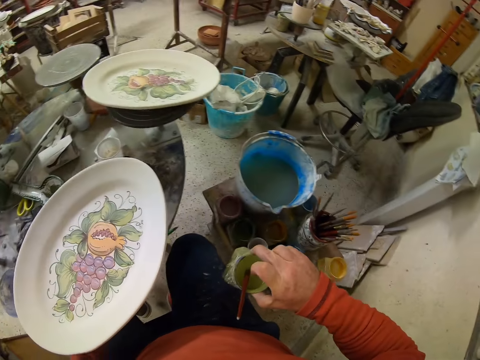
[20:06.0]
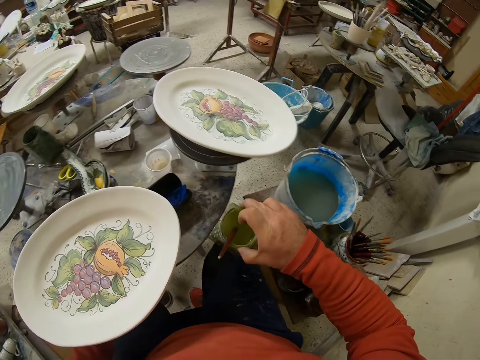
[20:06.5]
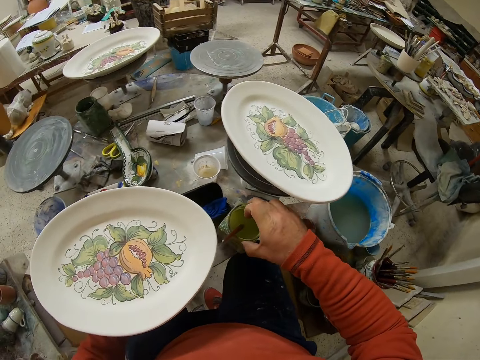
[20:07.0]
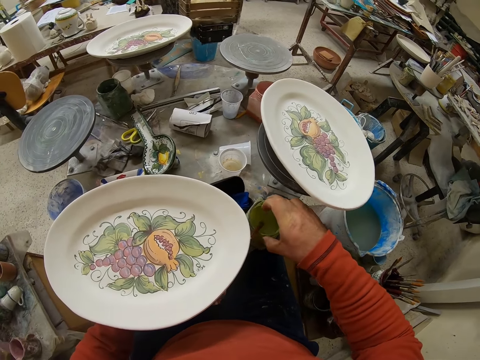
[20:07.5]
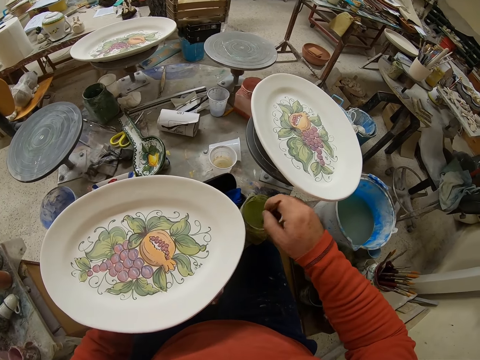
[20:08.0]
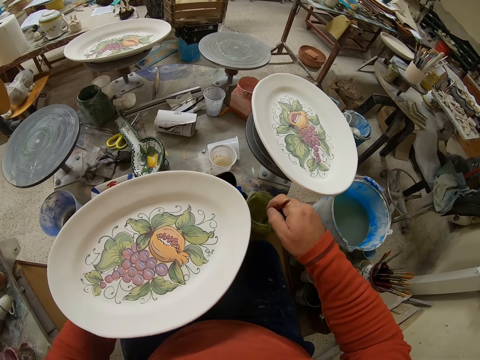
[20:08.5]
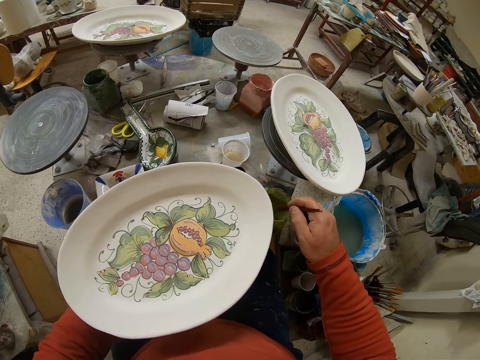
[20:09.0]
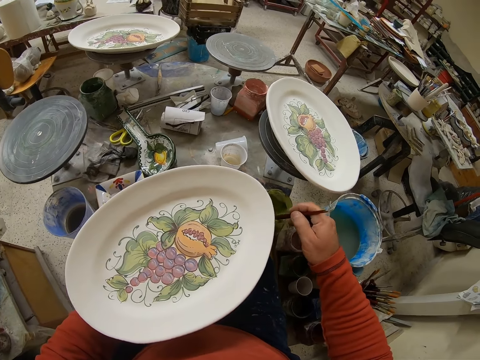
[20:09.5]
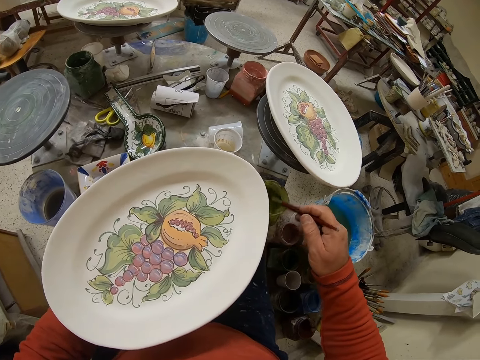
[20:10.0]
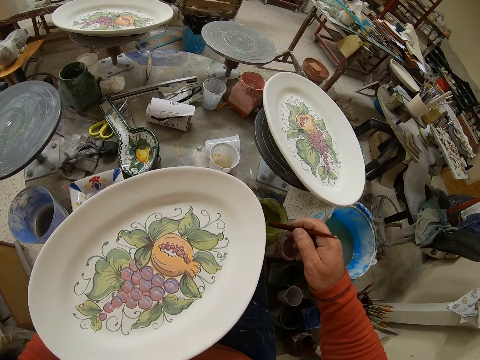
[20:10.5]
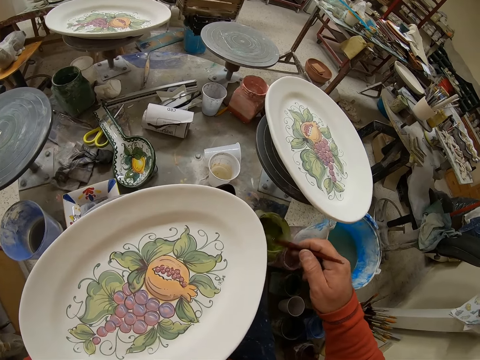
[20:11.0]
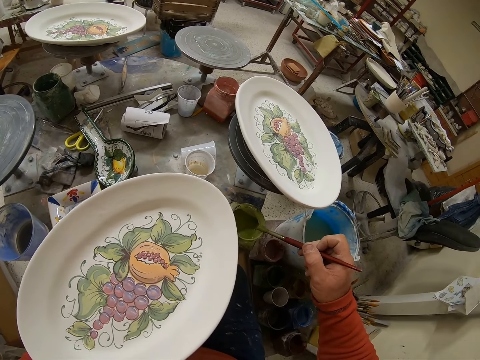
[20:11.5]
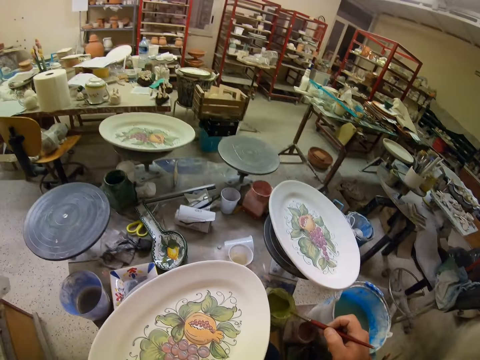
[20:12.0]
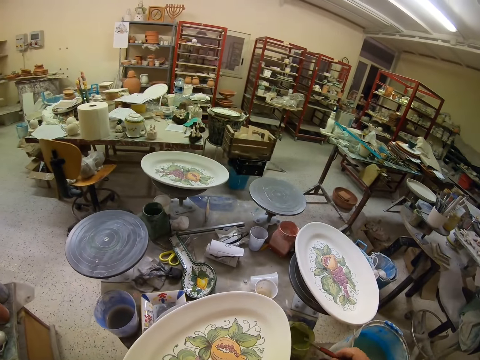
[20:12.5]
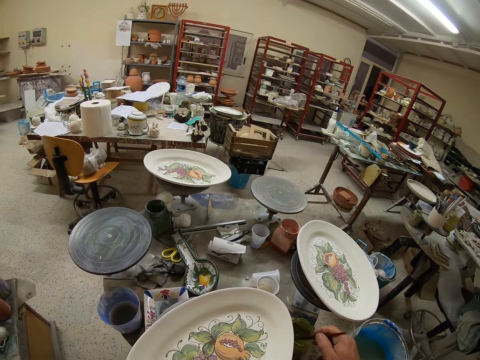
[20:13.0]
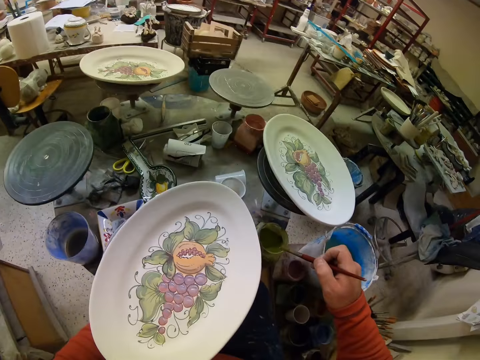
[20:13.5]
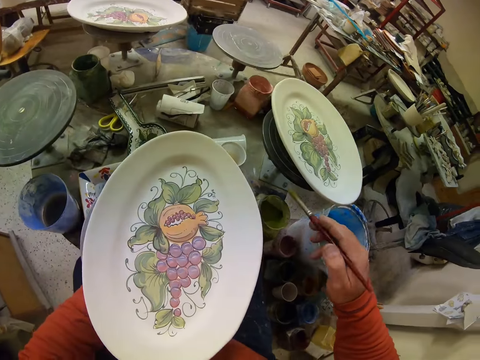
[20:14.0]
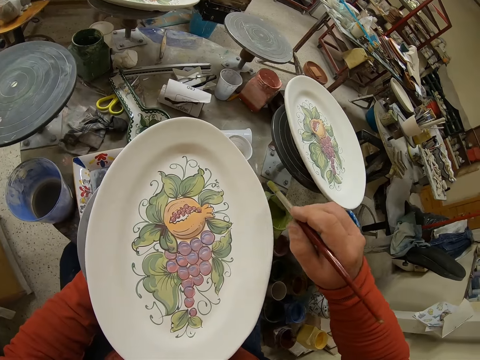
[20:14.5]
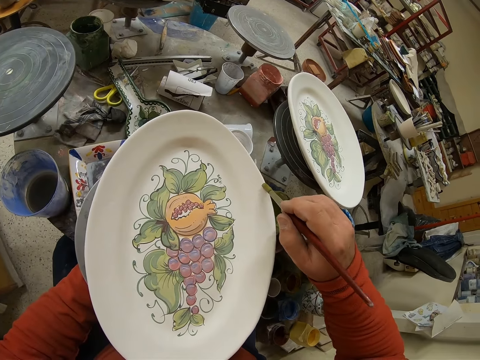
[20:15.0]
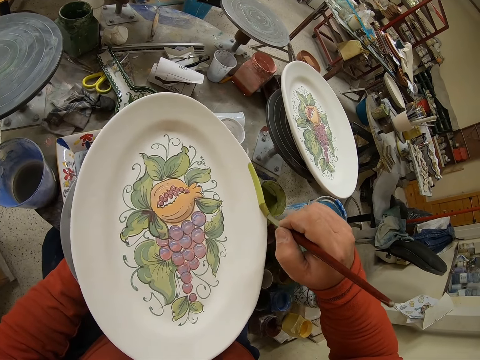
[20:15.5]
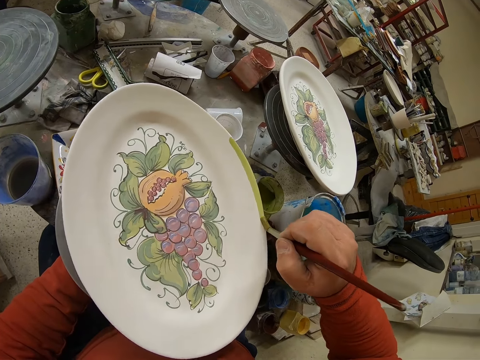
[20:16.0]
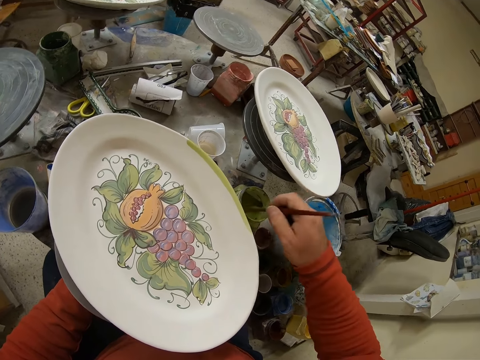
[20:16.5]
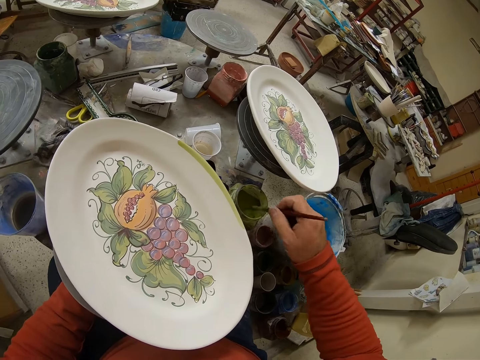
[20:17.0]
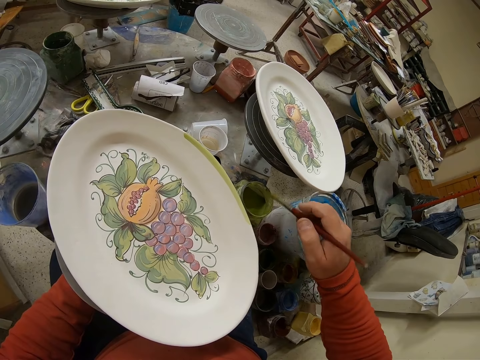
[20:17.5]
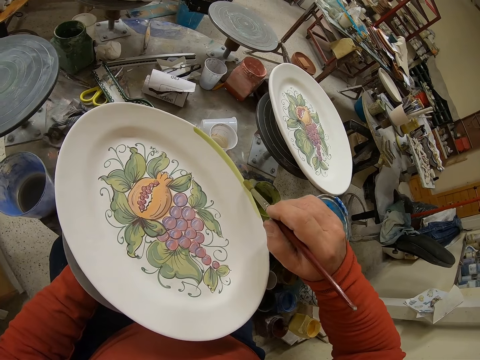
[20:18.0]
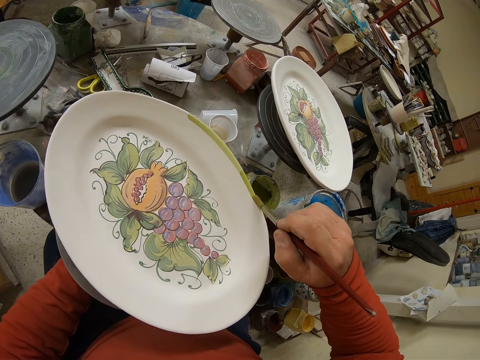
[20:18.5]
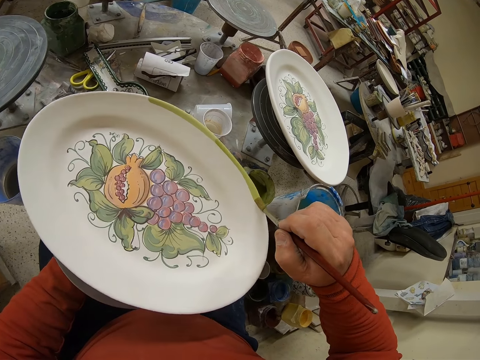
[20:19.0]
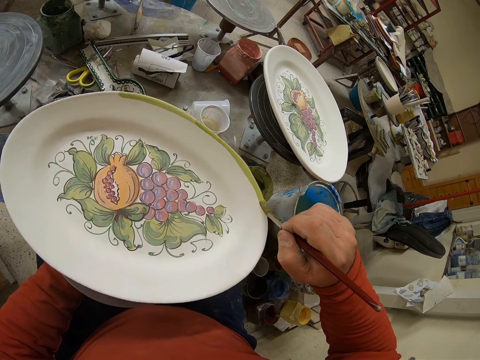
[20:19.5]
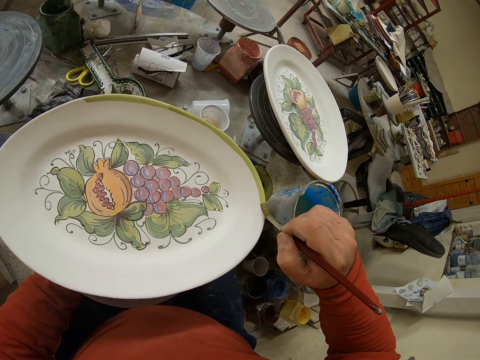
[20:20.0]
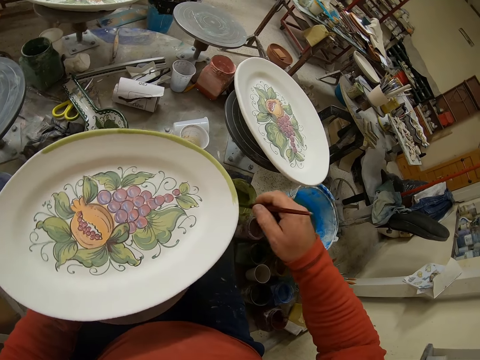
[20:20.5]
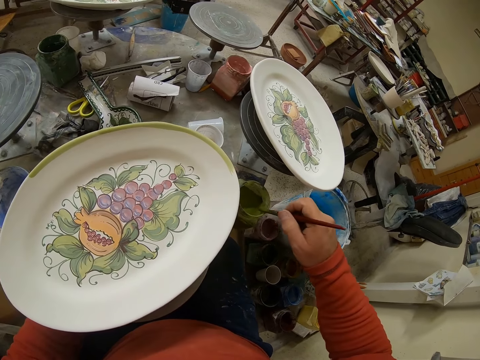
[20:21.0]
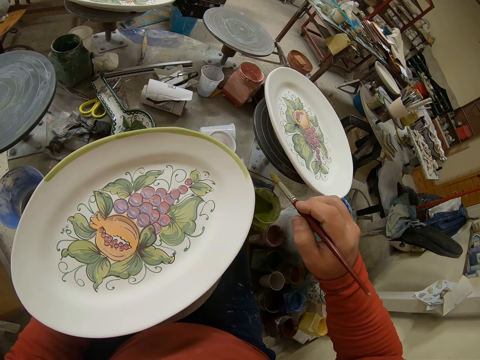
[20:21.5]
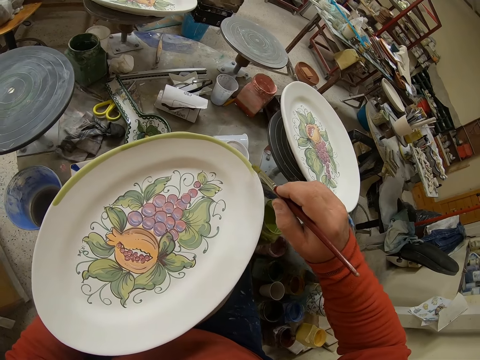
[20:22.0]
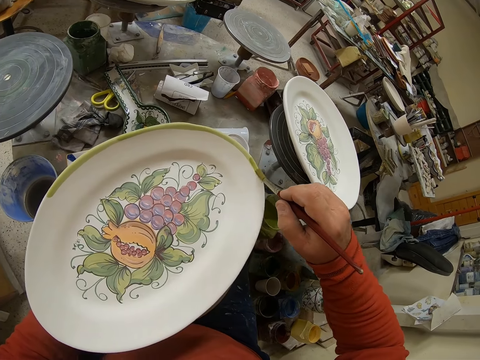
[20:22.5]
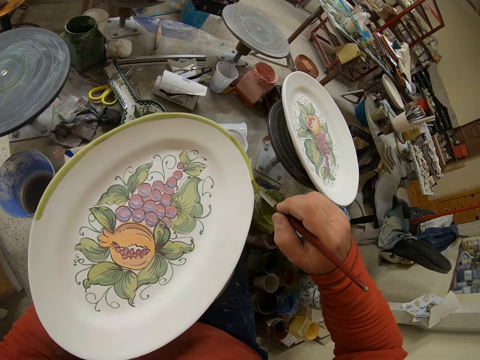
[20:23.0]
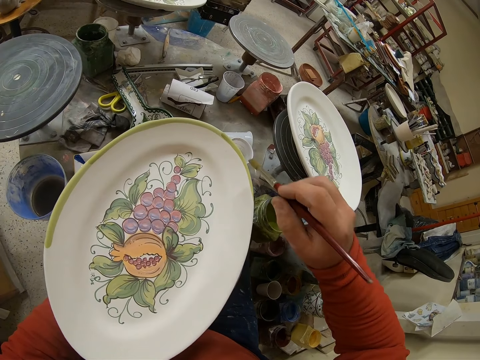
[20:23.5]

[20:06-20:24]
The camera wearer places a paint container. They put the specs on the table. They stir the paint. They collect paint with a brush. They paint a plate or tray. They collect paint with the brush. They paint the plate. They dip the brush in the paint. They paint the tray.

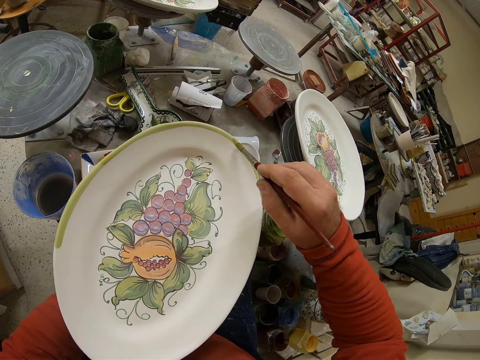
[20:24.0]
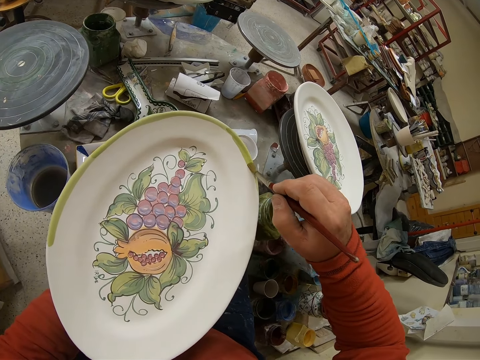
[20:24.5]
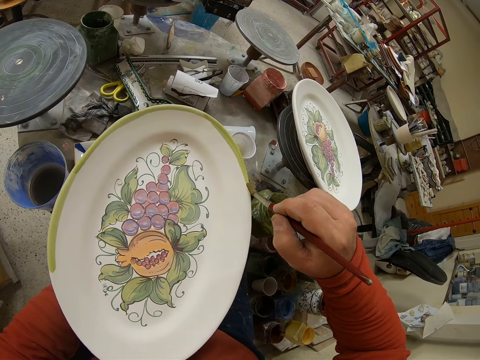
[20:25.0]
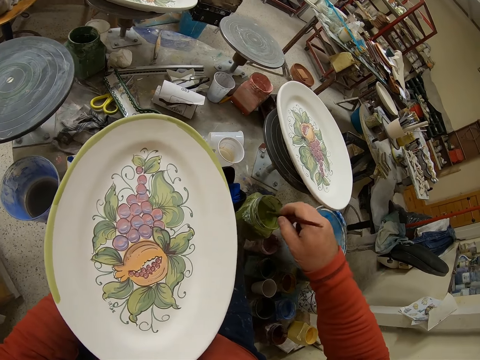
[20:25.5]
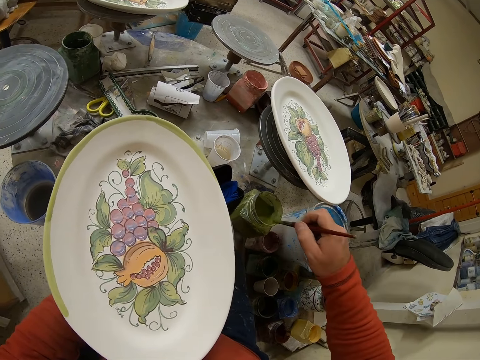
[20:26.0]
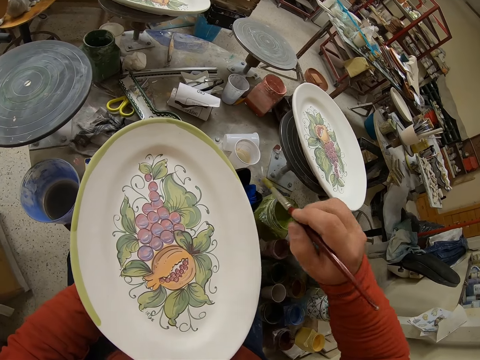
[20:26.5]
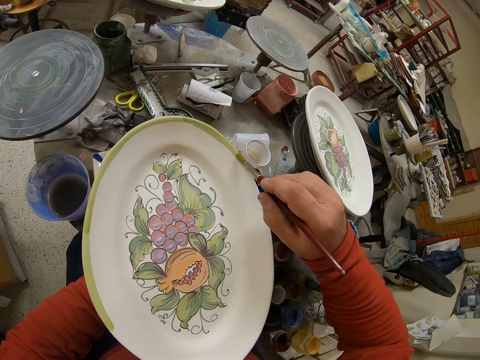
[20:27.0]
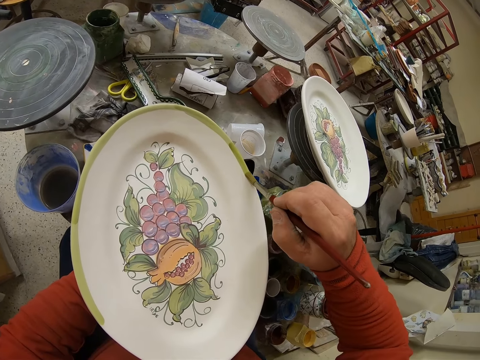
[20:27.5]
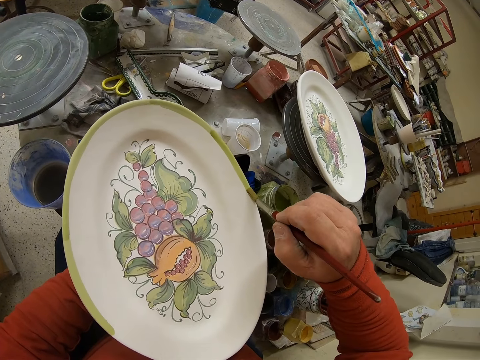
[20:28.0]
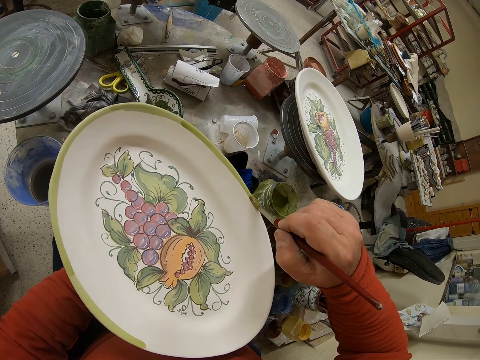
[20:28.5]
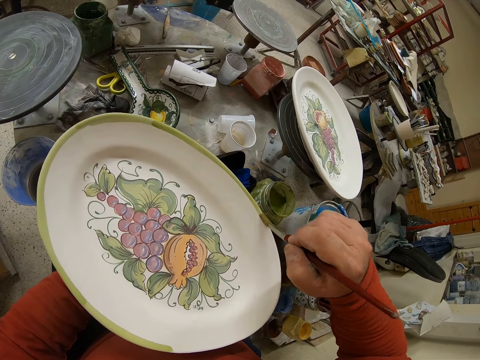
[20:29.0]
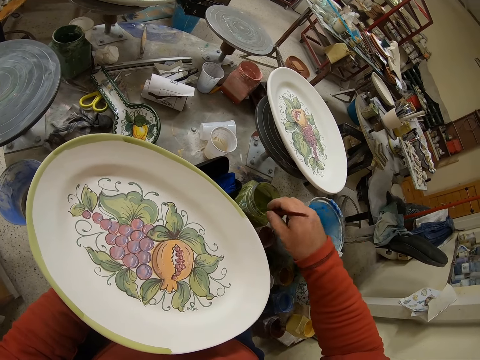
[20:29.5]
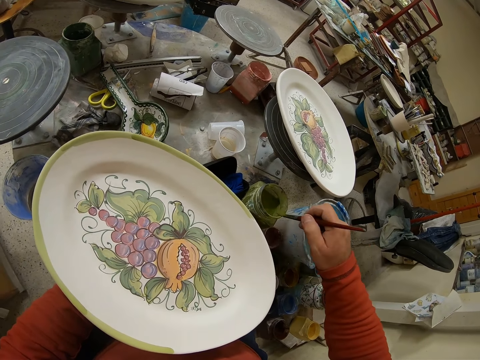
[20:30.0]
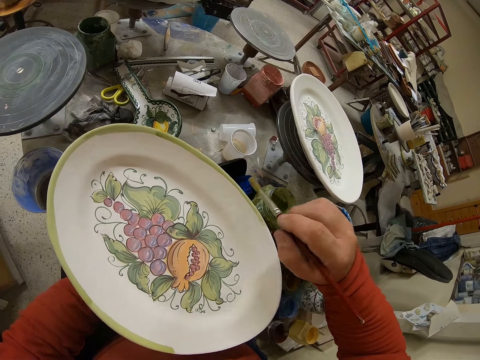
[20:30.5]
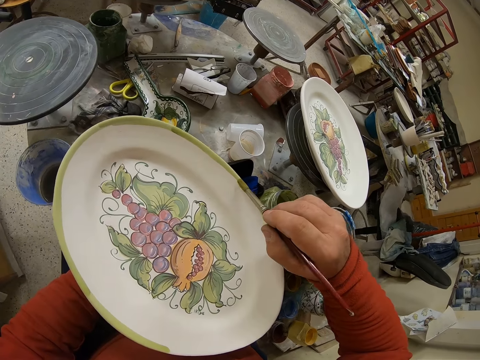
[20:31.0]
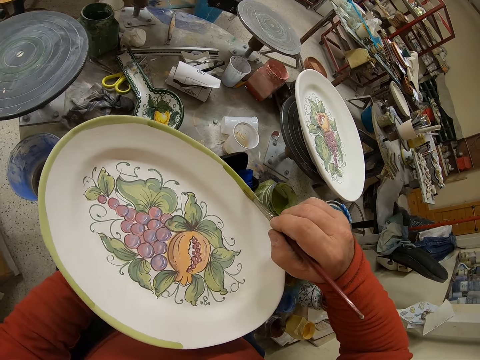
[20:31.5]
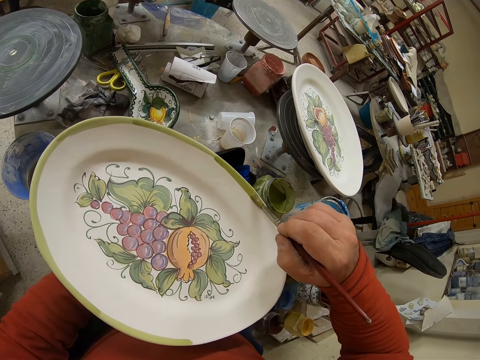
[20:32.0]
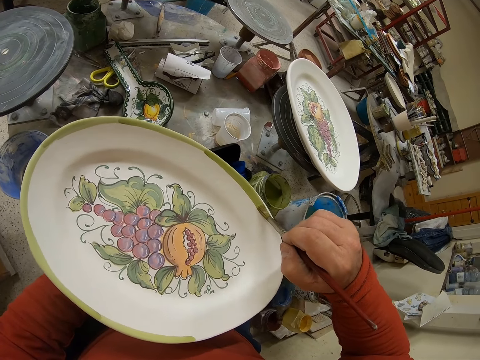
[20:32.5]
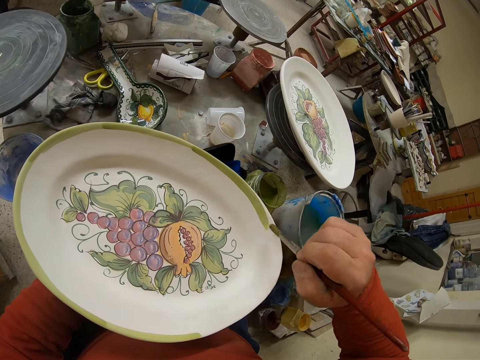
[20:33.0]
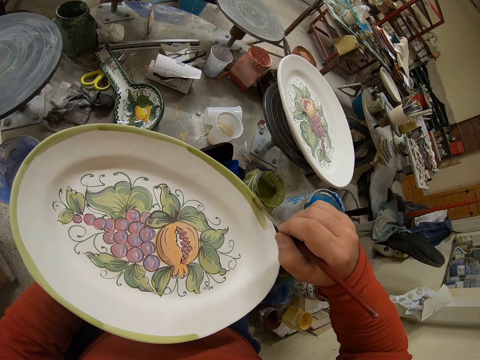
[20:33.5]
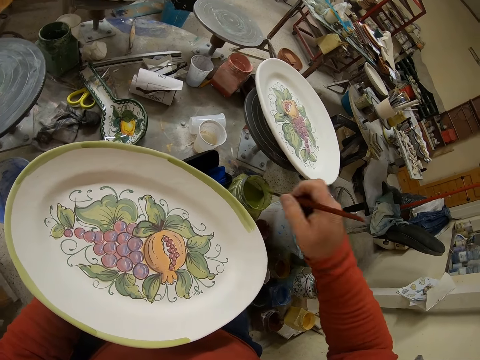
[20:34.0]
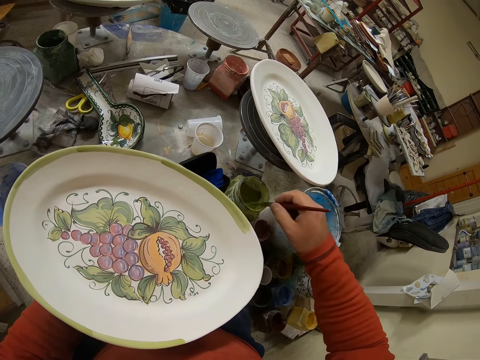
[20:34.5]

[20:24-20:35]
The camera wearer dips the brush in the paint. They paint a tray. They dip the brush in the paint. They paint the tray.
